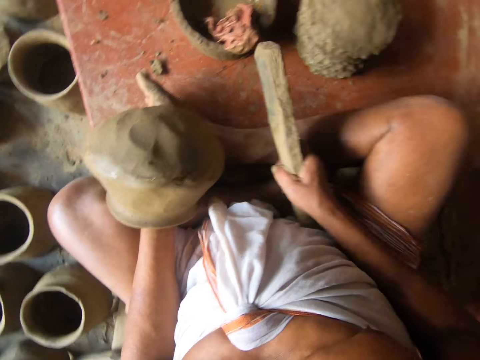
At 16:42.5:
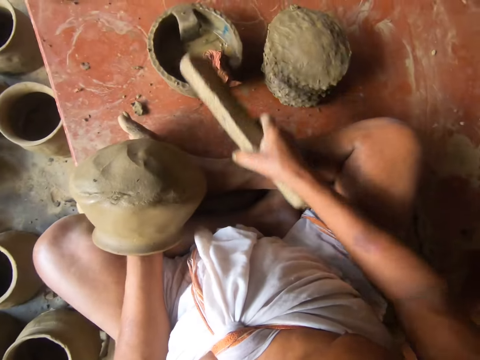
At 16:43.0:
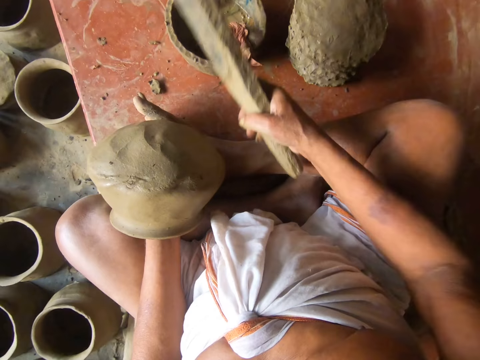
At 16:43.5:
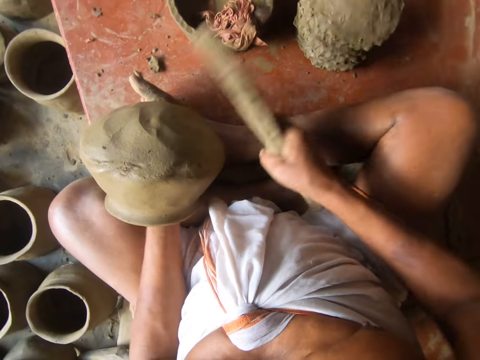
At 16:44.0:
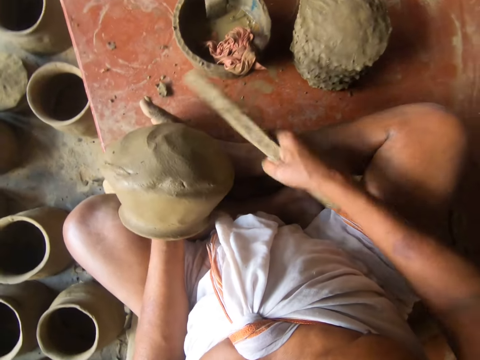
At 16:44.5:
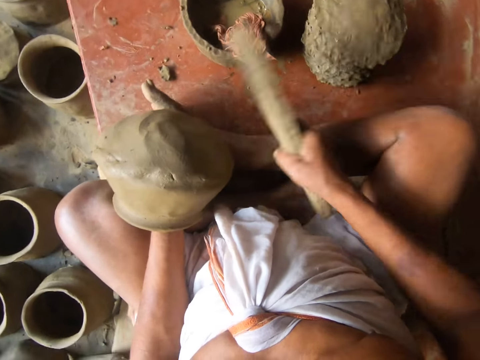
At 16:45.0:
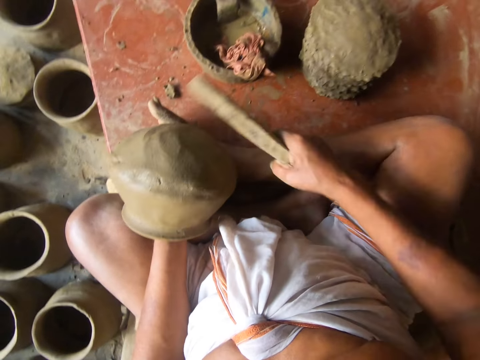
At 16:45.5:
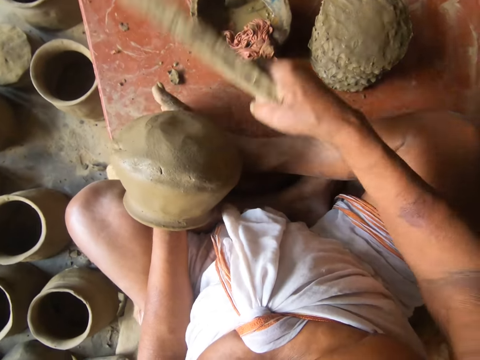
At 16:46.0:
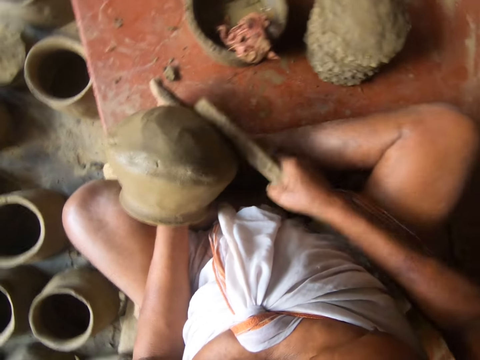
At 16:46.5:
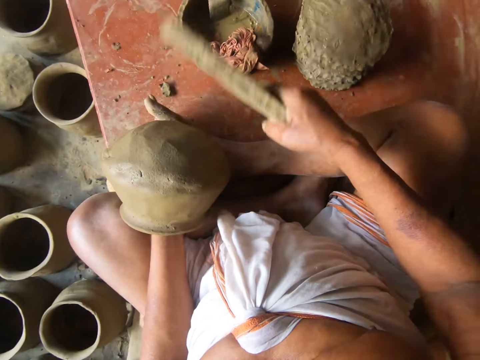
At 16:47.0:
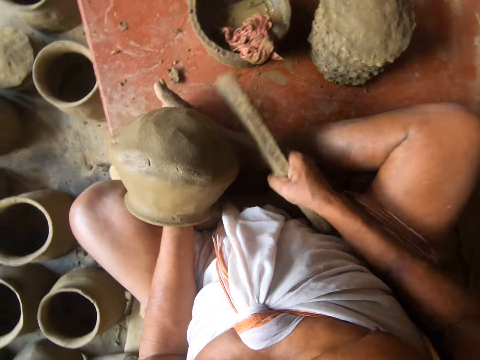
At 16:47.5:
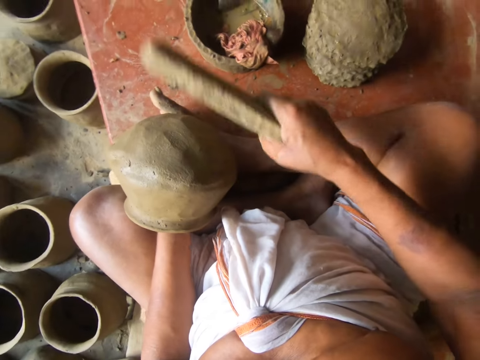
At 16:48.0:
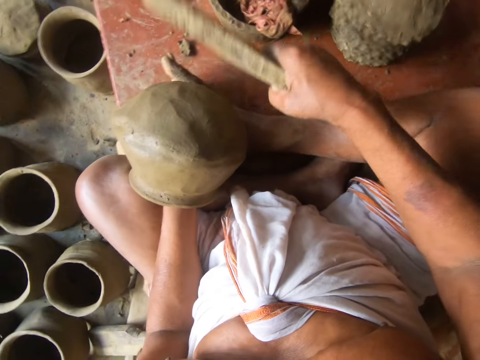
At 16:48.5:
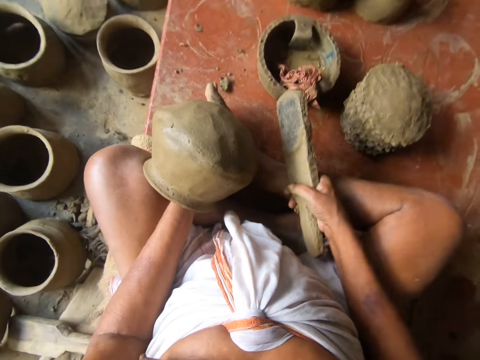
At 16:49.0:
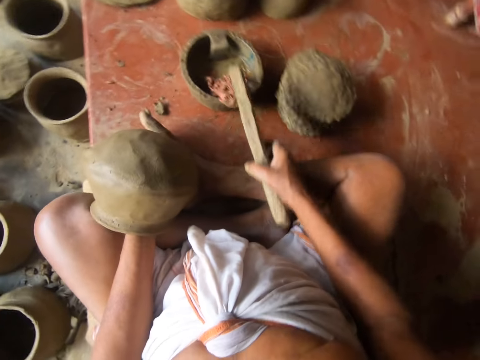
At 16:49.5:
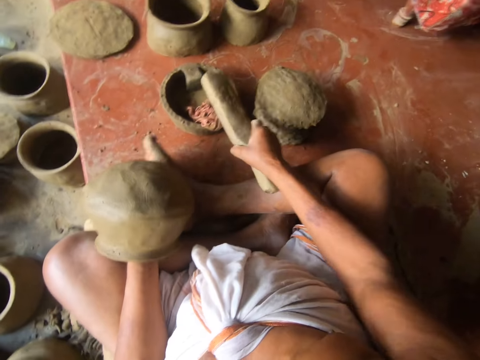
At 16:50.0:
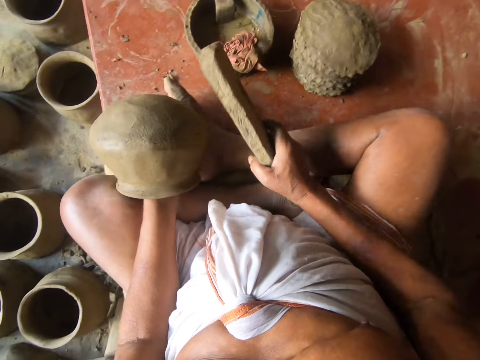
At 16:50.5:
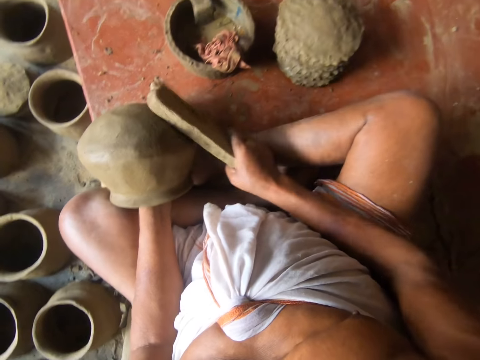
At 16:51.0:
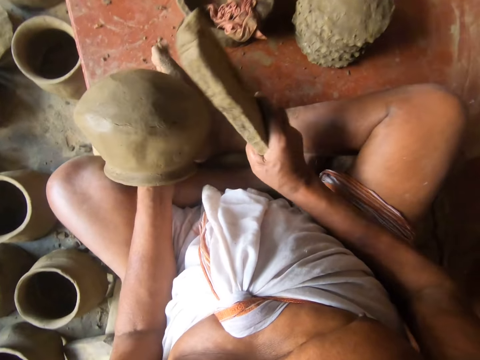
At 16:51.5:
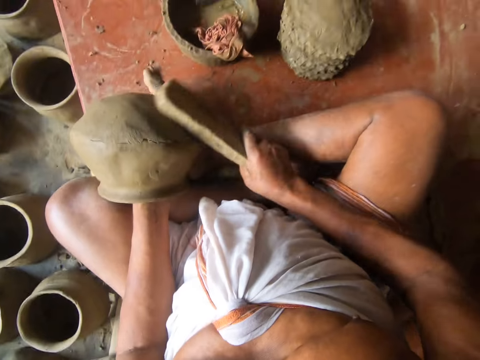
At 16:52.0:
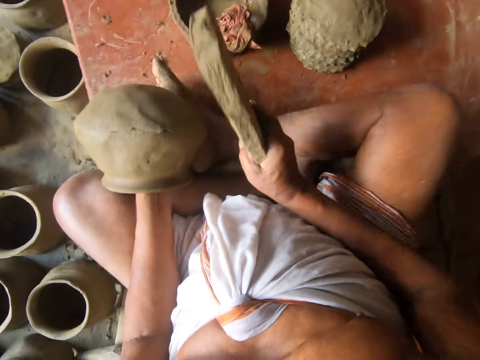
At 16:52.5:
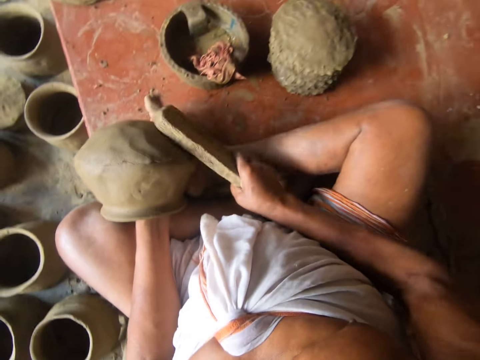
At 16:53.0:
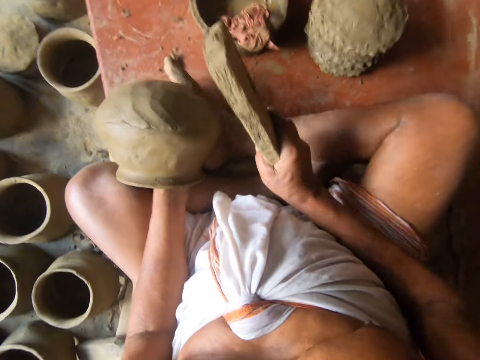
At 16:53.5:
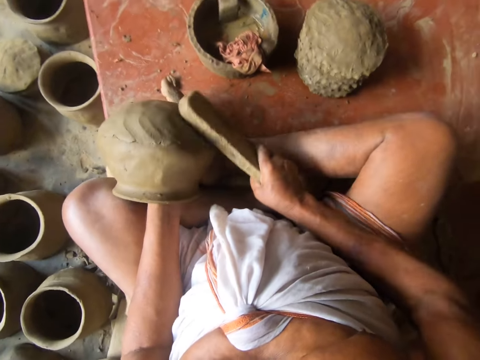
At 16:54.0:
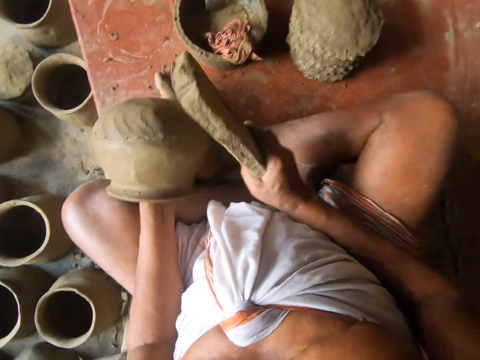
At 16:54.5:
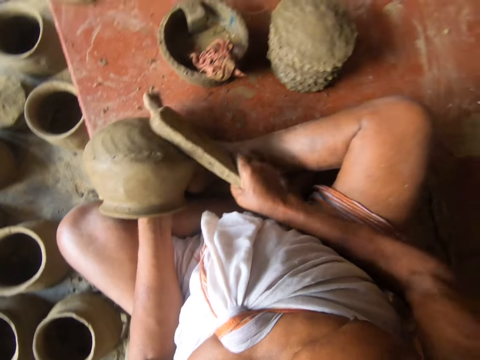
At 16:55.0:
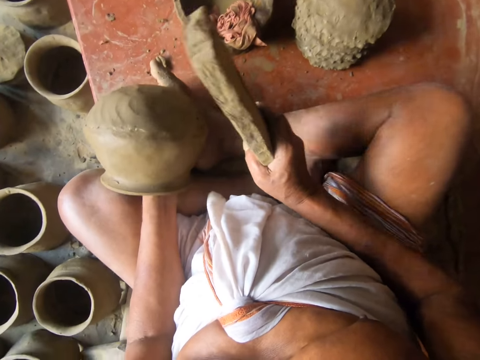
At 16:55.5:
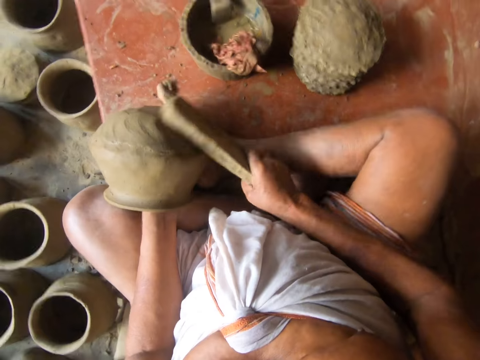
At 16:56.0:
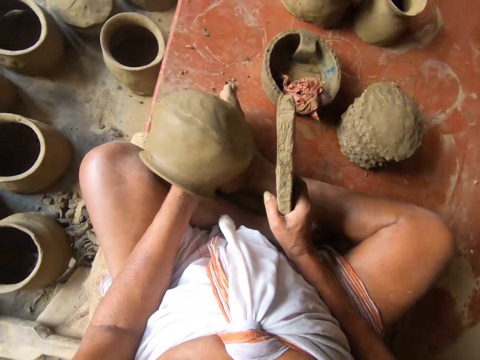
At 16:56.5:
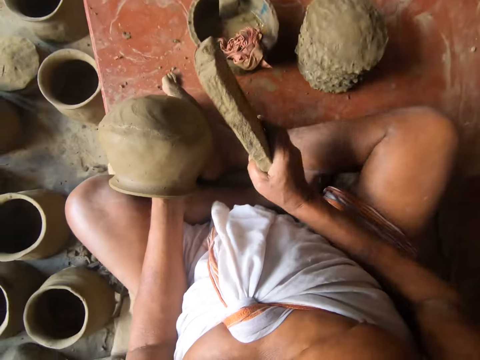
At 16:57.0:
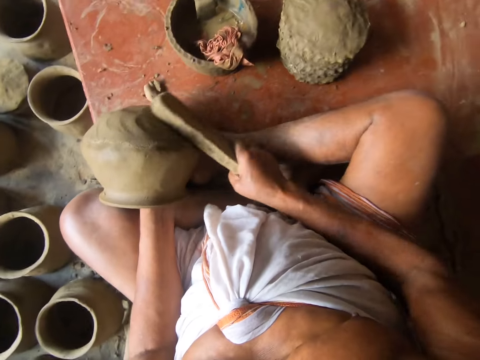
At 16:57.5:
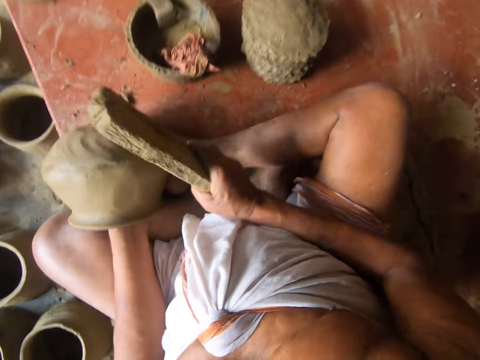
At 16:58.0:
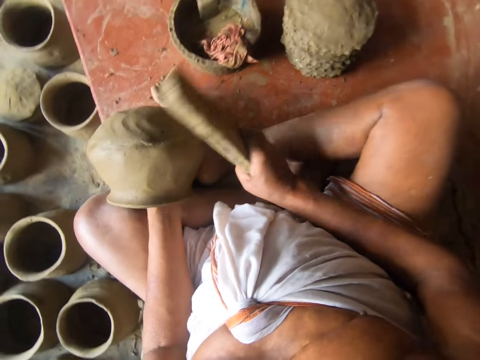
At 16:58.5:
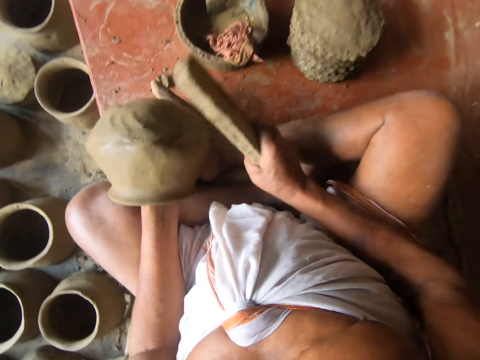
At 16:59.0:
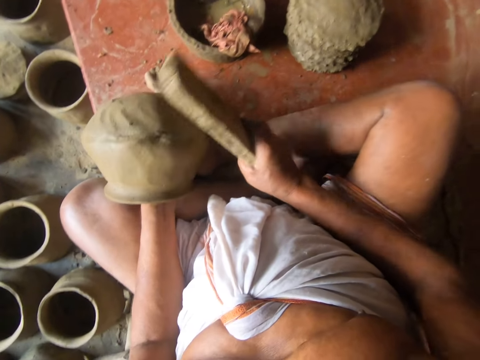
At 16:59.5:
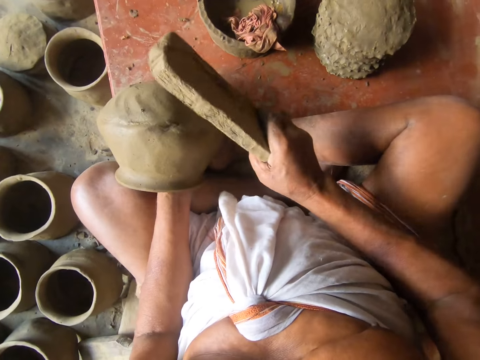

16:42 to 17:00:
The camera wearer taps the wood on the cloth in the bowl. They stamp the flat clay on the base of the clay pot. They tap the wood on the cloth in the bowl. They stamp the flat clay on the base of the clay pot. They rotate the clay pot. They look around. They stamp the flat clay on the base of the clay pot.

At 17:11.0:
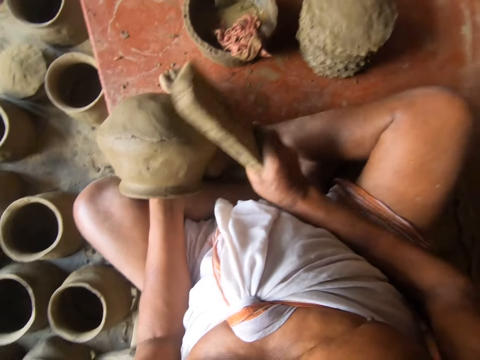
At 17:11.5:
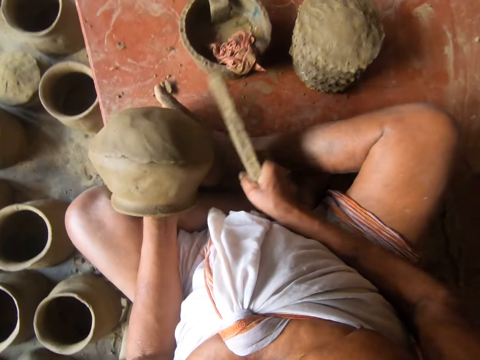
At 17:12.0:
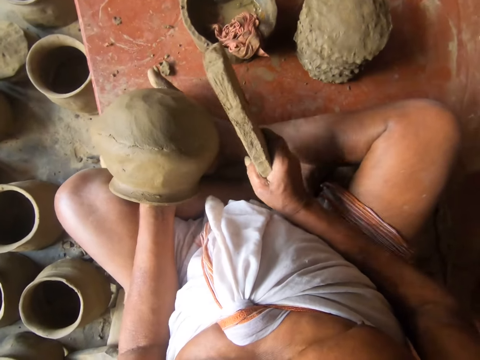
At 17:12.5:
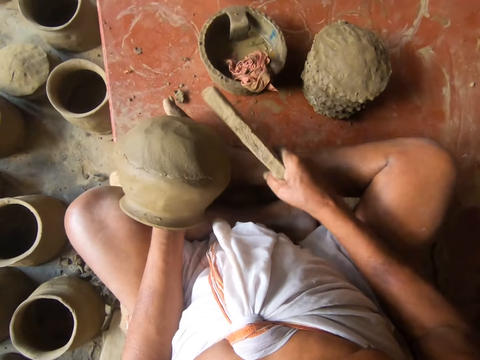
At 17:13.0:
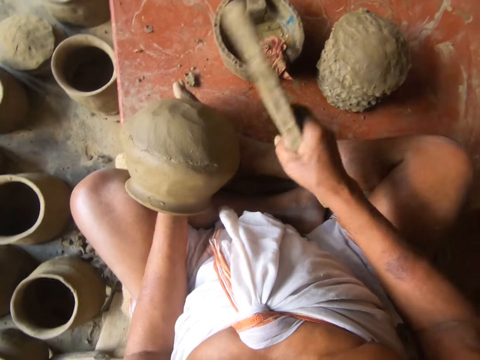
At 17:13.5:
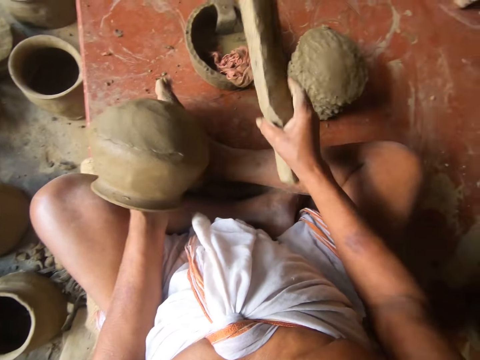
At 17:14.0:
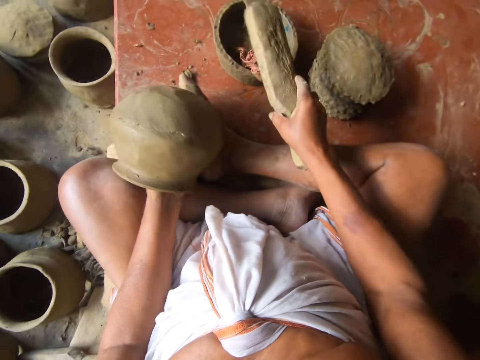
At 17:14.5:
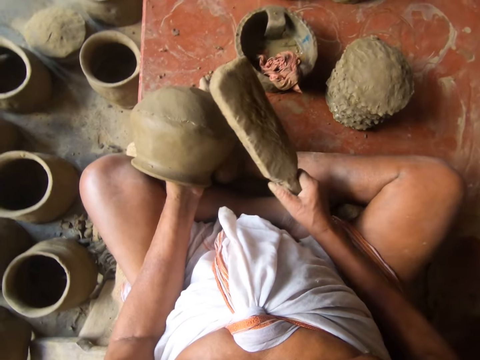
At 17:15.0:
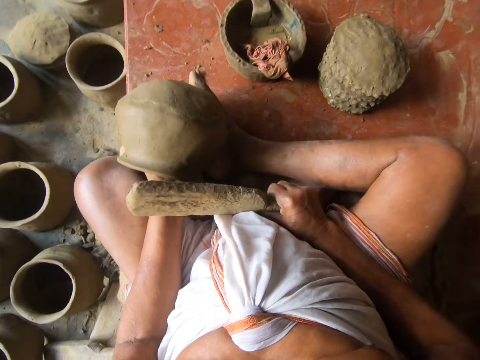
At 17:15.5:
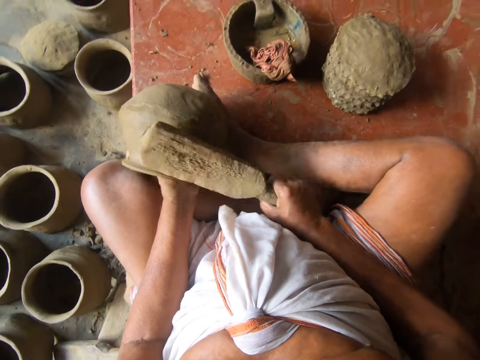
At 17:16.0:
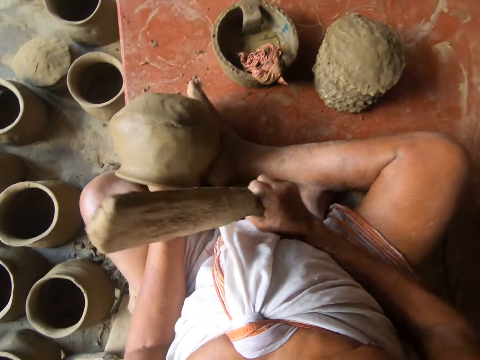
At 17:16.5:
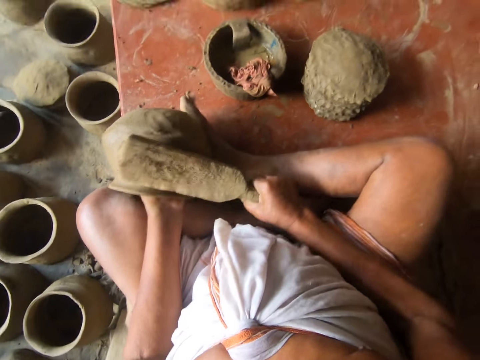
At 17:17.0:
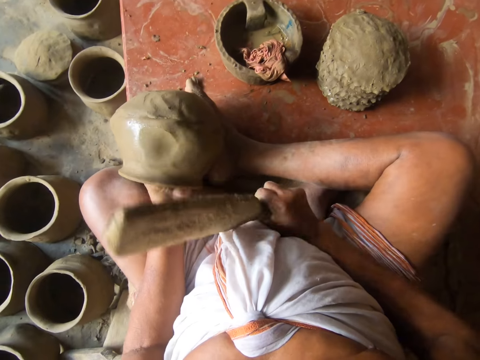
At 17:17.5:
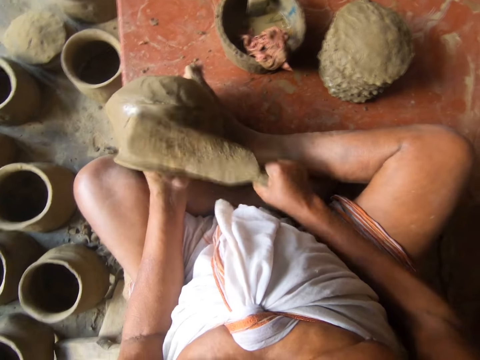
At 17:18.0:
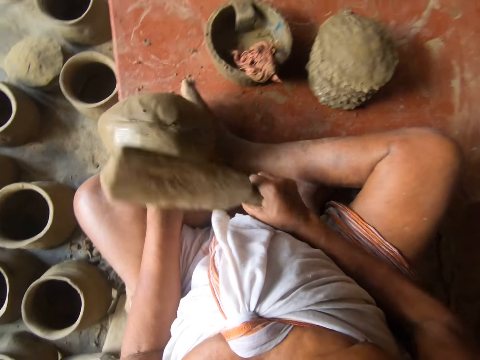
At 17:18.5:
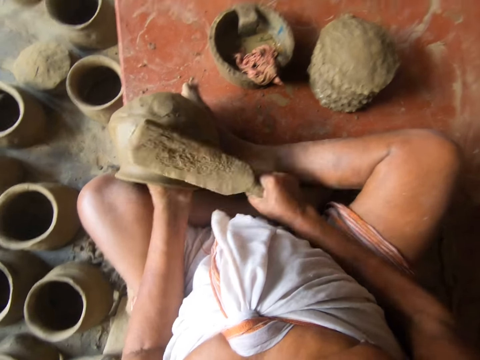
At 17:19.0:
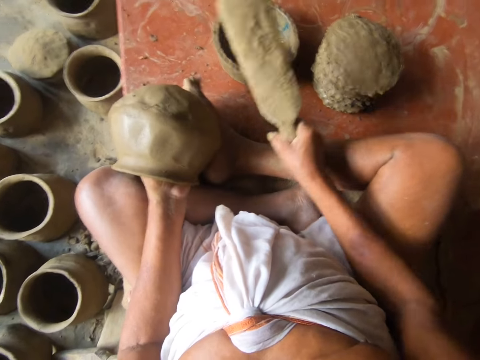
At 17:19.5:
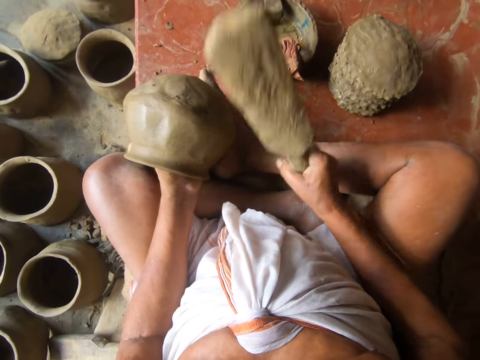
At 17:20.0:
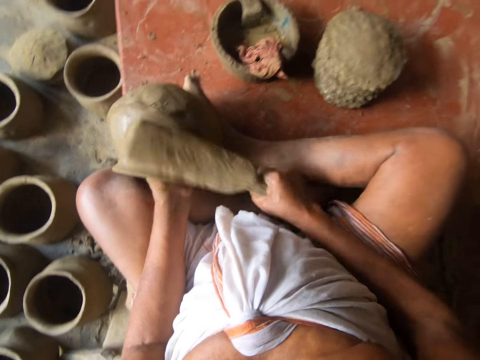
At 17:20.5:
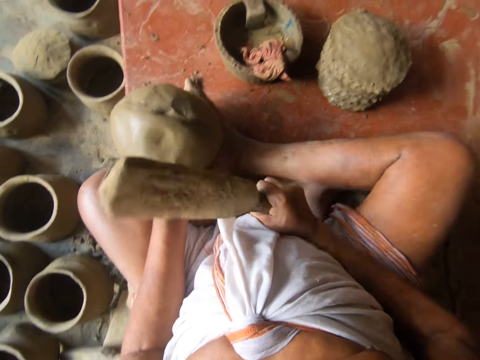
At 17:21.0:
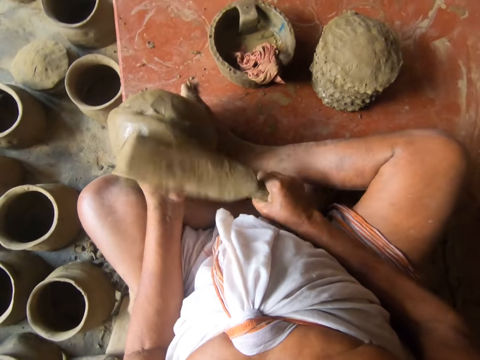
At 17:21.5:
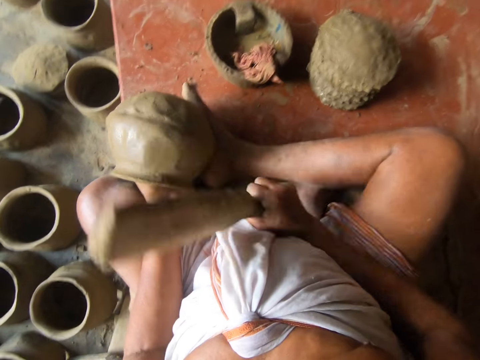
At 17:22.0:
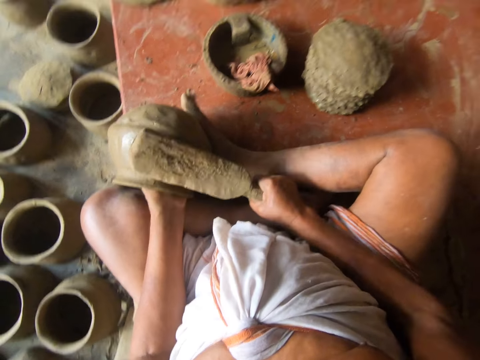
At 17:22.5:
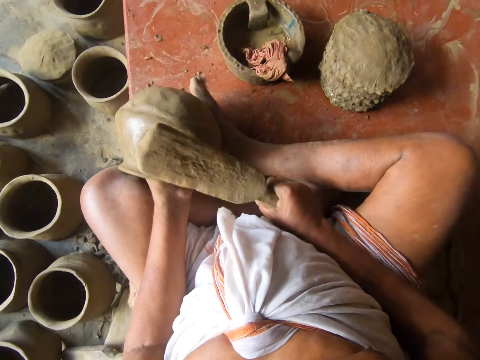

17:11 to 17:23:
The camera wearer taps the wood modelling tool on the cloth in the bowl. They rotate the clay pot. They hit the clay pot using the wood modelling tool. They tap the wood modelling tool on the cloth in the bowl and hit the clay pot using the wood modelling tool.
